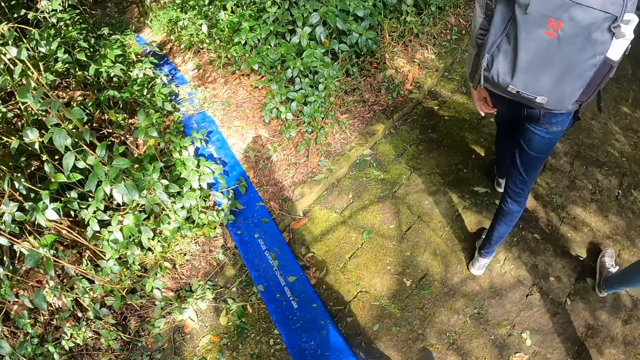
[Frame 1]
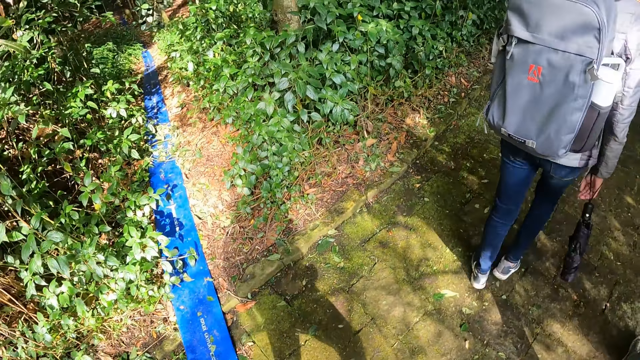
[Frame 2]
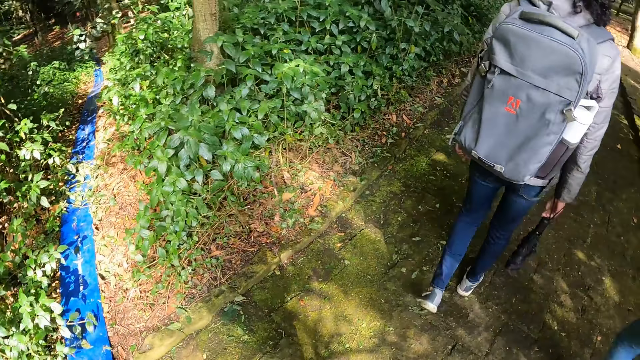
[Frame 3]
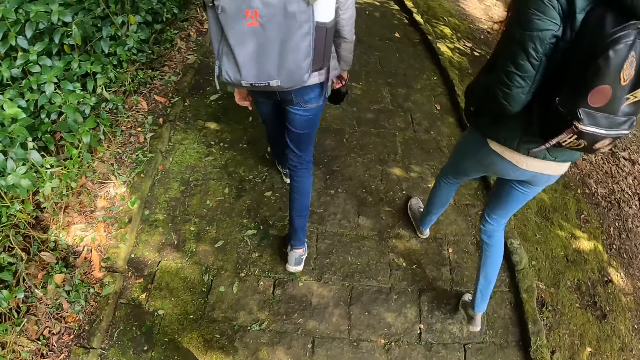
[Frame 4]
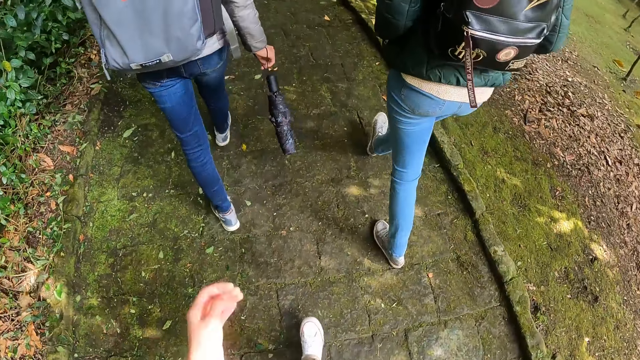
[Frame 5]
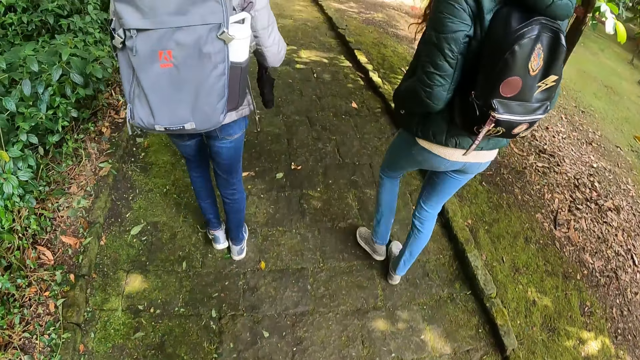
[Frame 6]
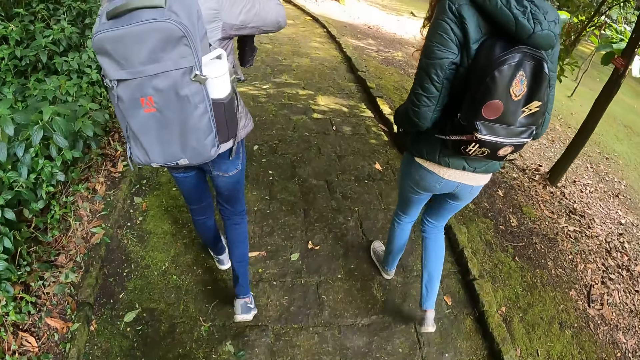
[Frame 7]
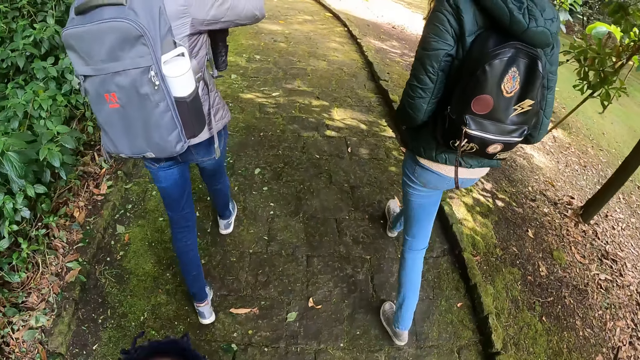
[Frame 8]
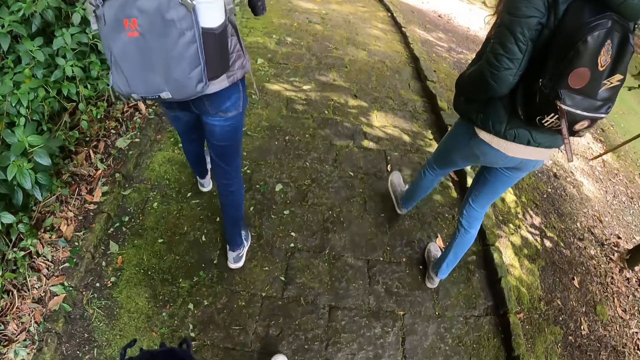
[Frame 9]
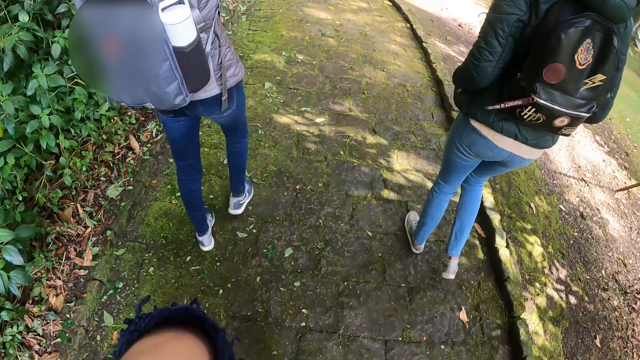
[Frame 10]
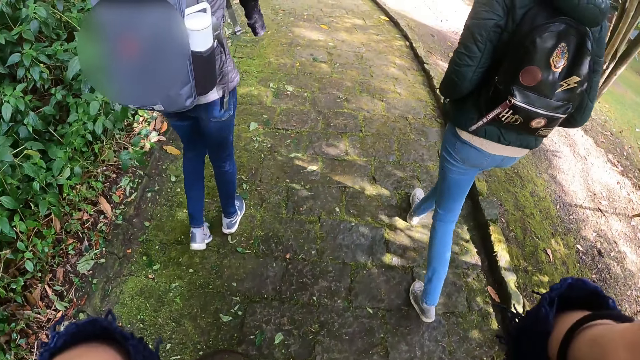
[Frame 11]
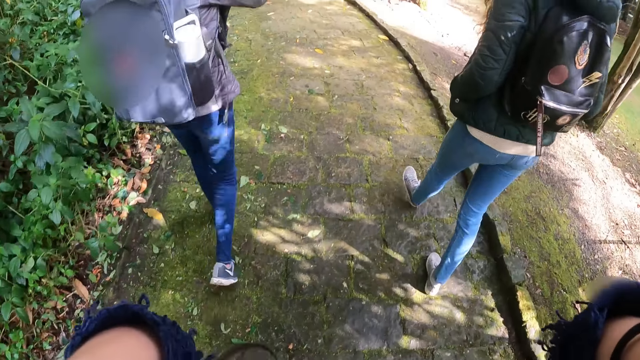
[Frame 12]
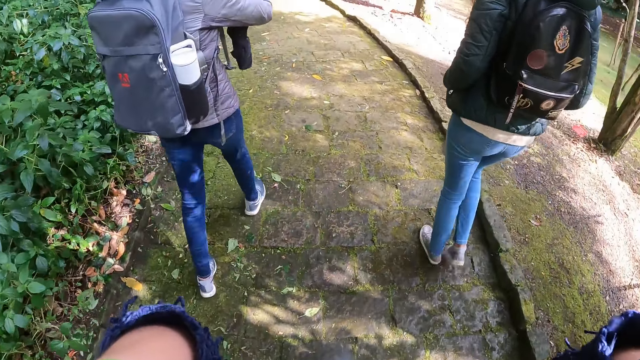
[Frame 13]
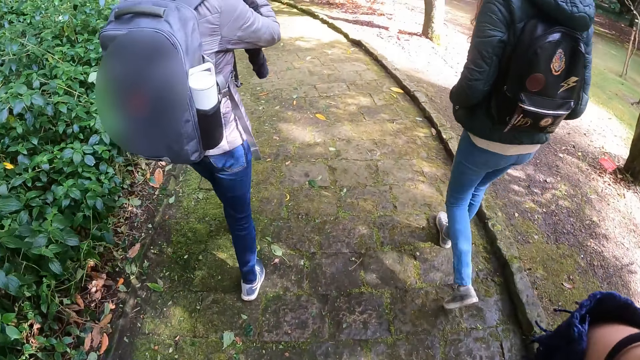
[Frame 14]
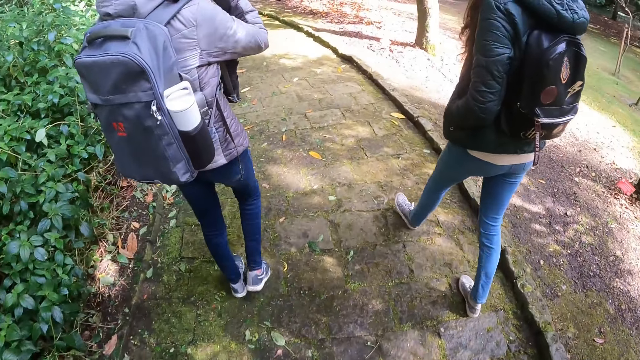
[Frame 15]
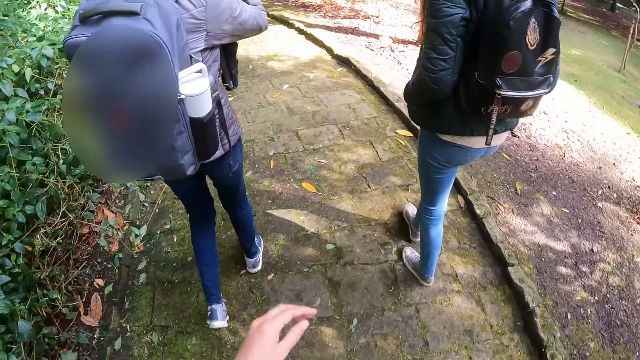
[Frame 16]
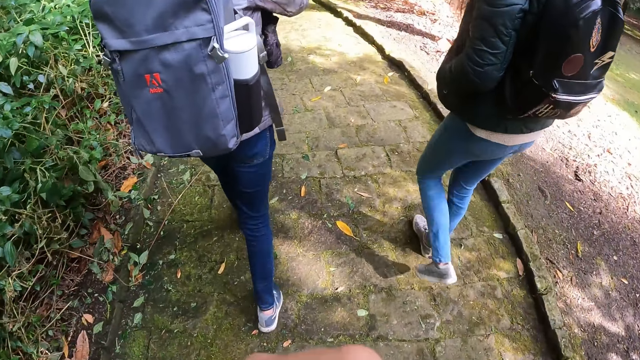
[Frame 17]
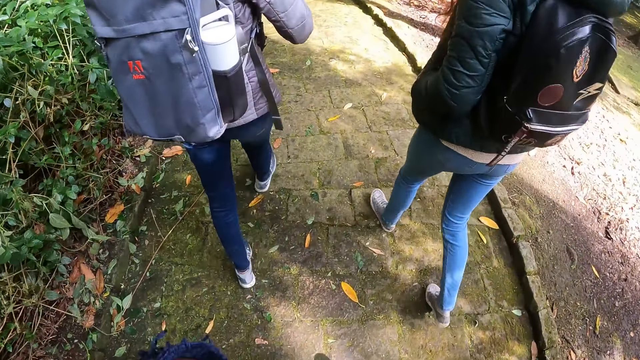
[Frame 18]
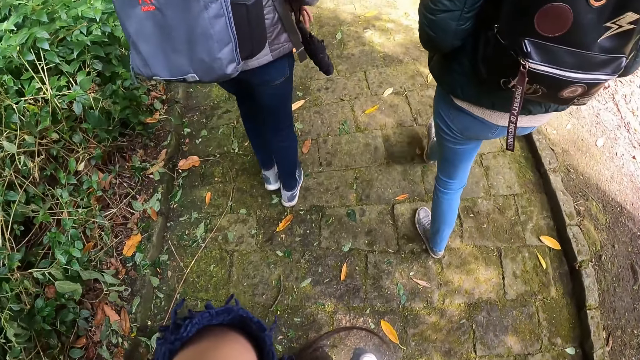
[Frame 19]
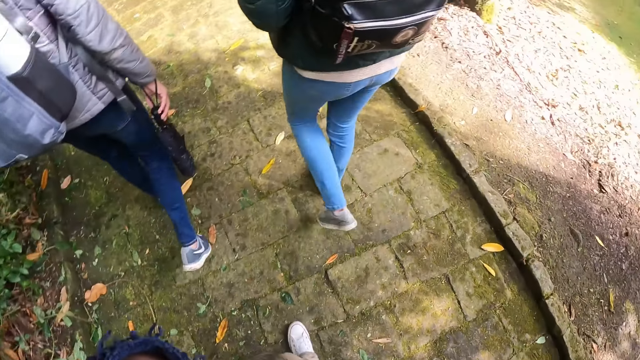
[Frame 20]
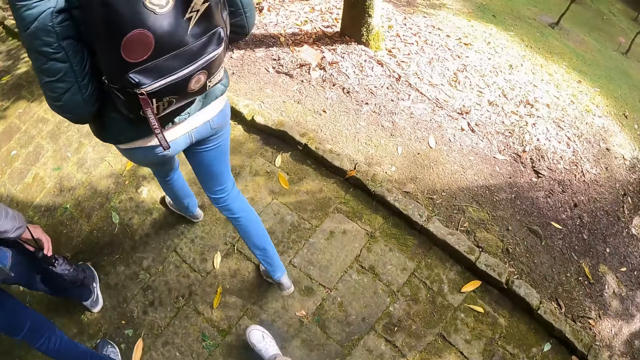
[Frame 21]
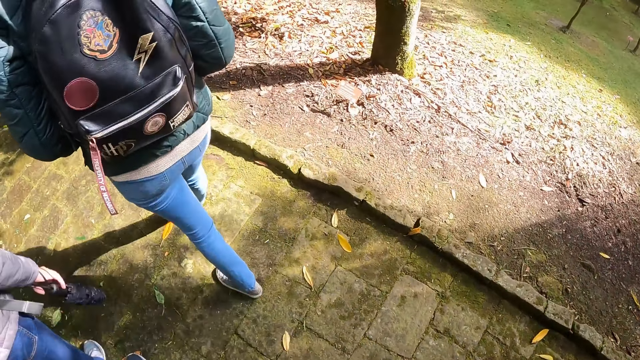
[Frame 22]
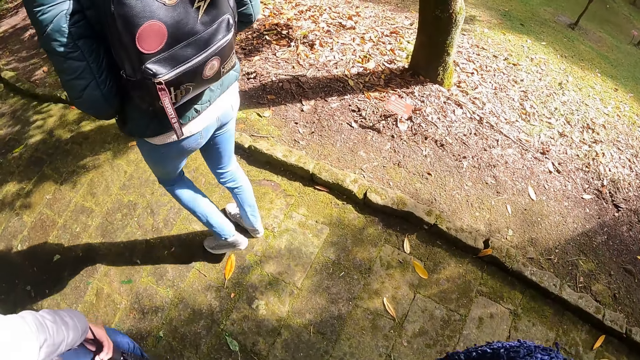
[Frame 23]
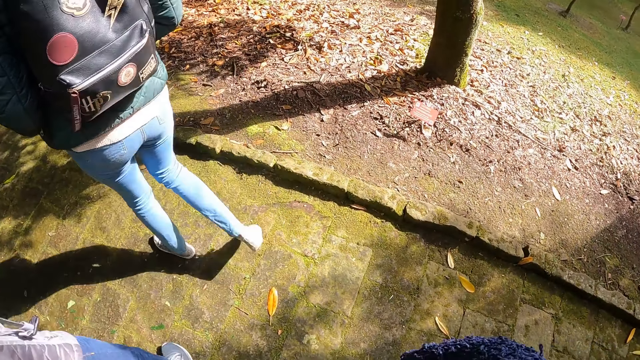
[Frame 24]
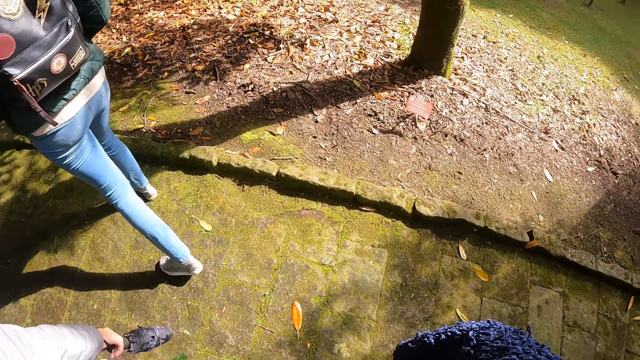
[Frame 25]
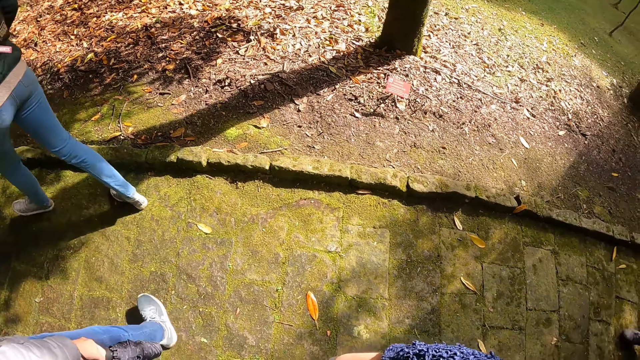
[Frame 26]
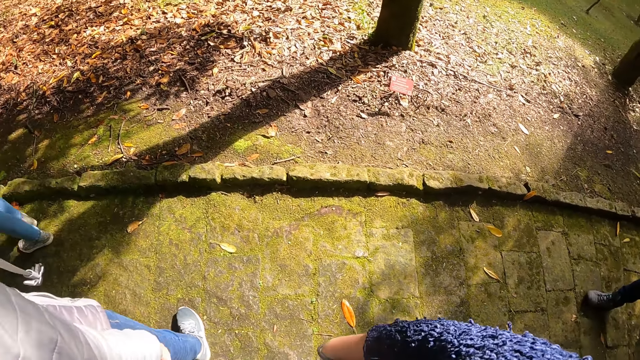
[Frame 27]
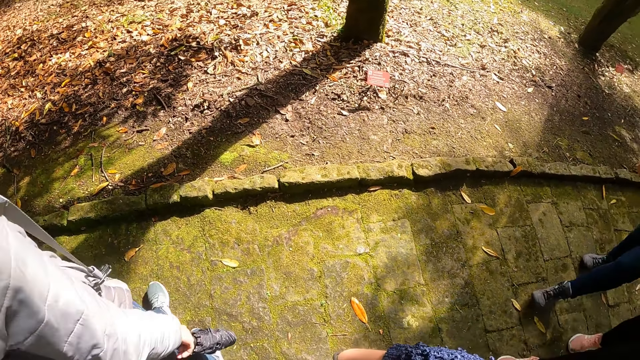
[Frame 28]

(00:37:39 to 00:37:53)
The camera wearer adjusts a camera. They walk on the pavements. They adjust the camera. They look around.

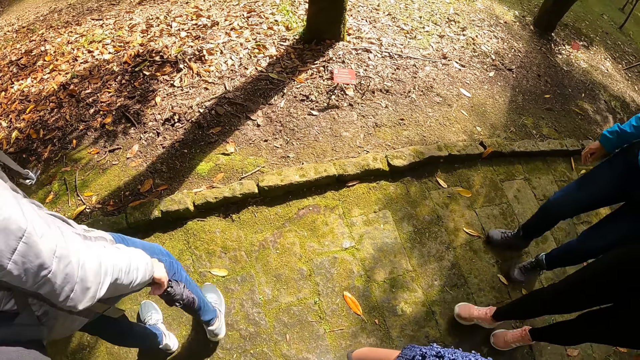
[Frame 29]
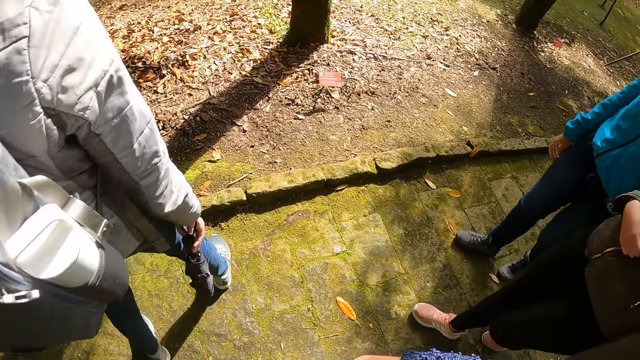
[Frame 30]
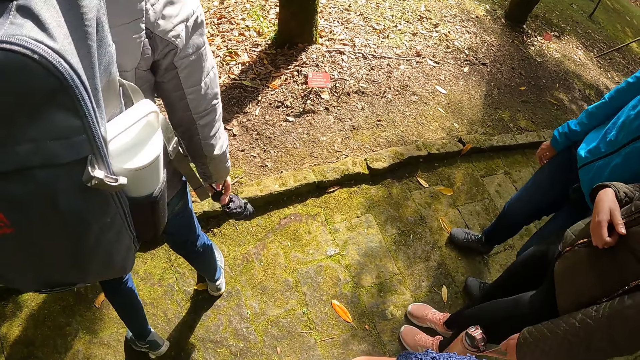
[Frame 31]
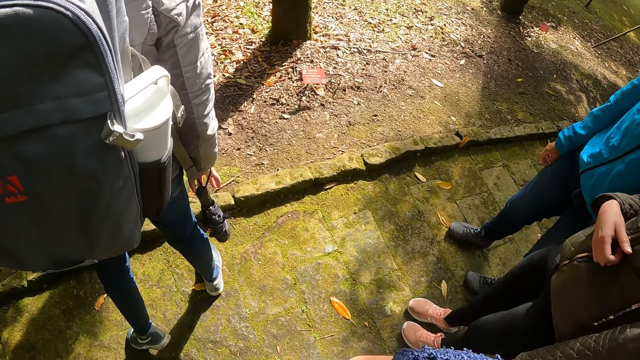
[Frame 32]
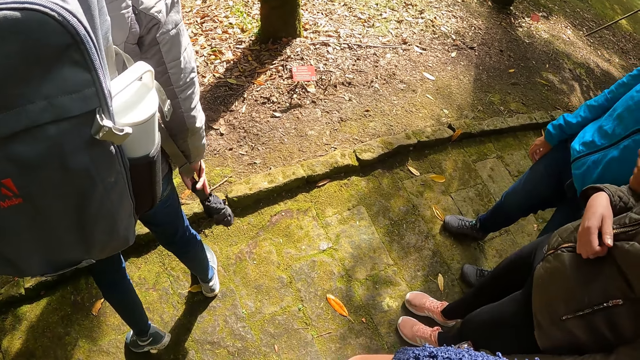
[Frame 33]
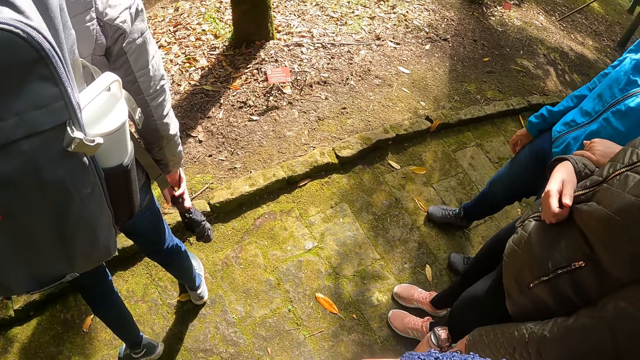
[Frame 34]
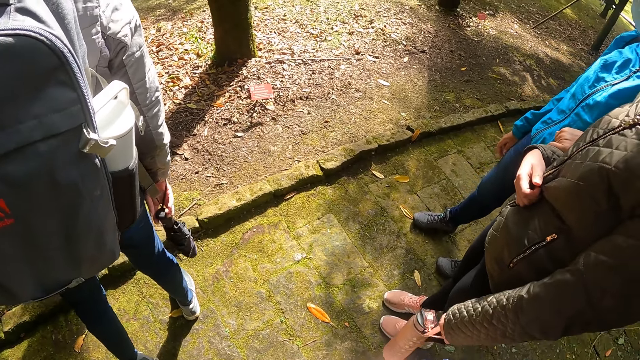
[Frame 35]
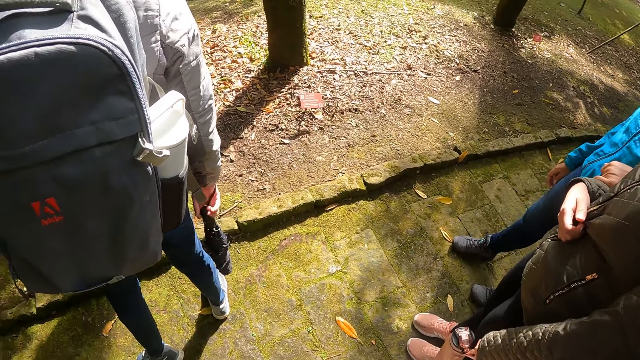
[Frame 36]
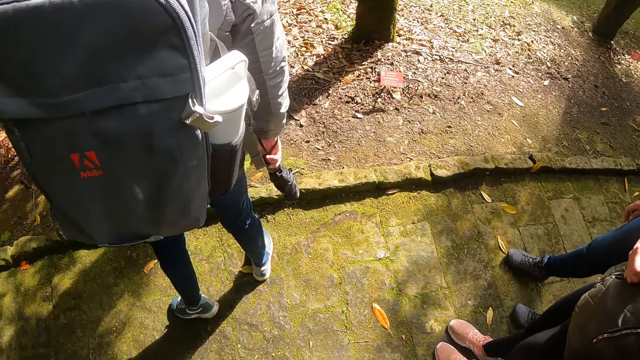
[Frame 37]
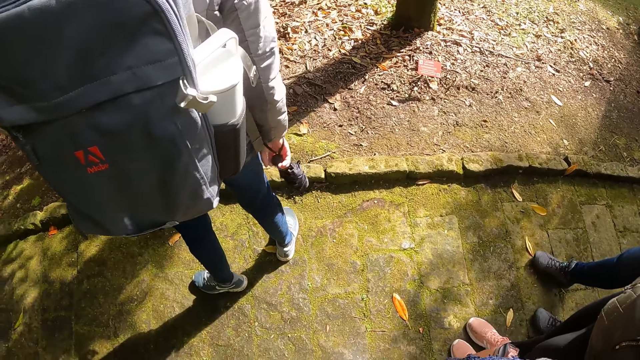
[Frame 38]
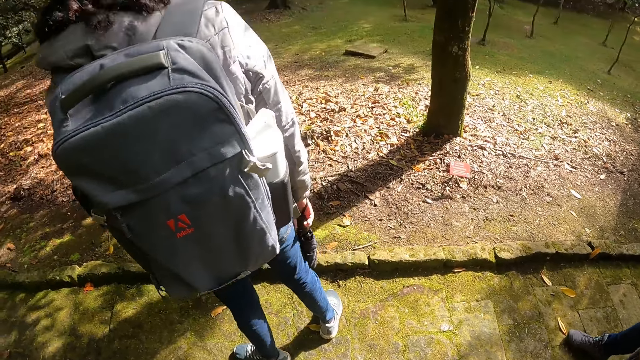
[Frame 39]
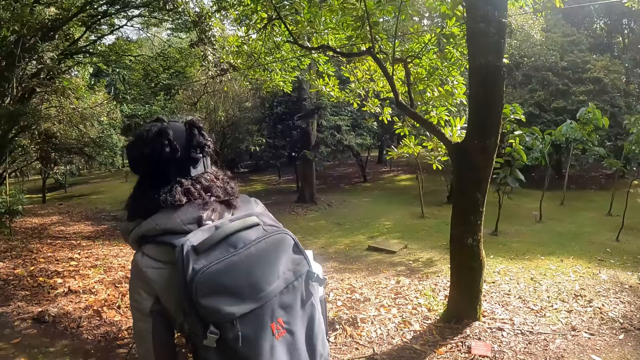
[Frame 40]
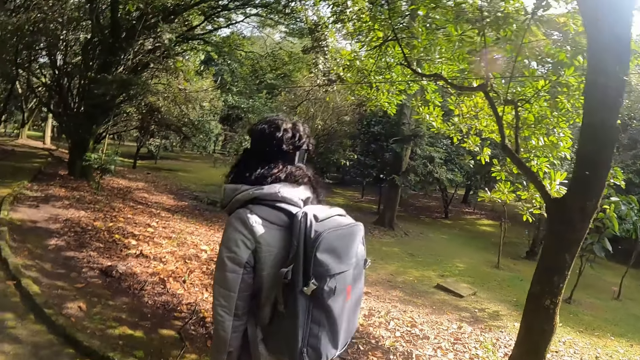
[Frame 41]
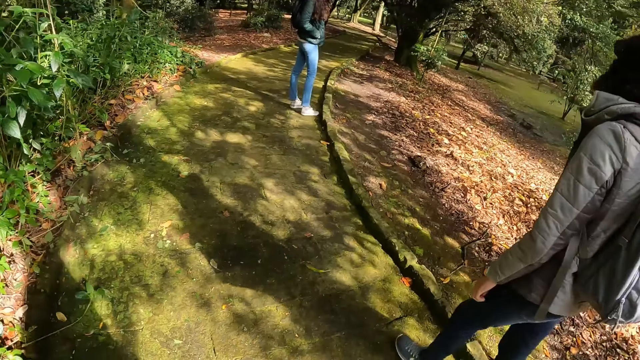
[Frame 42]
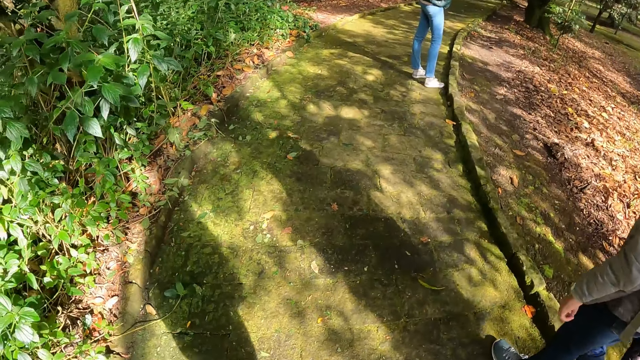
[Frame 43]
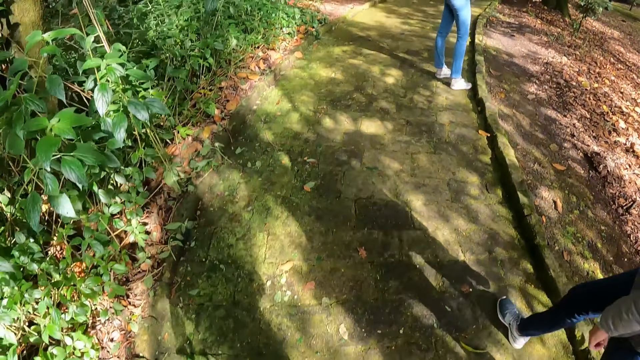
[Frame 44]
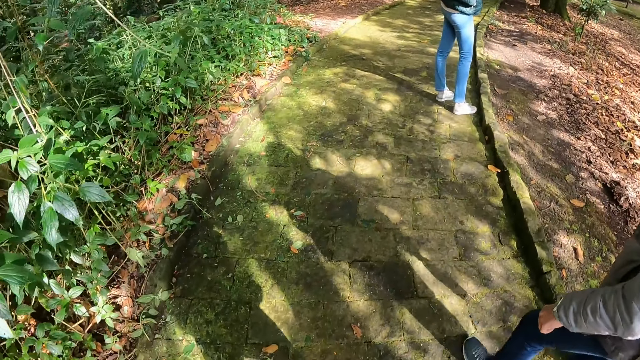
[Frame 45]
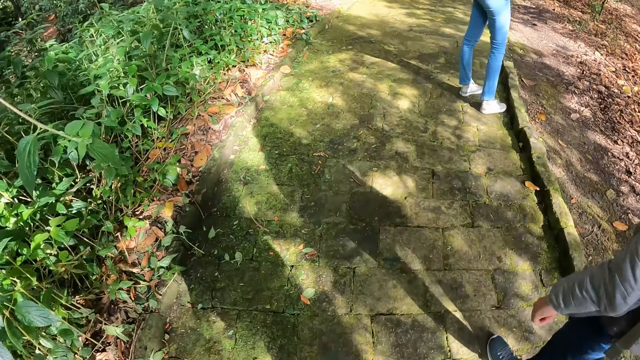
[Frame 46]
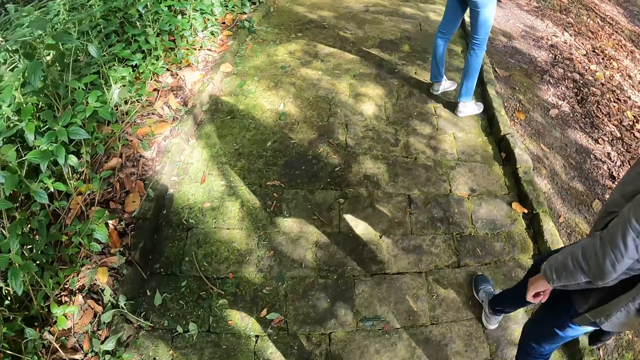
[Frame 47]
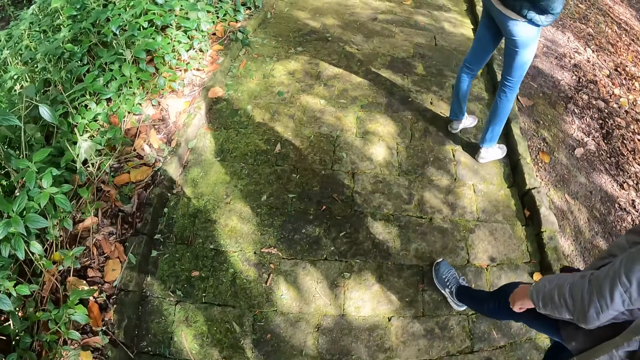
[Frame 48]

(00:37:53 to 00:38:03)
A person reads the writings on a ground. The camera wearer walks on the pavements.
